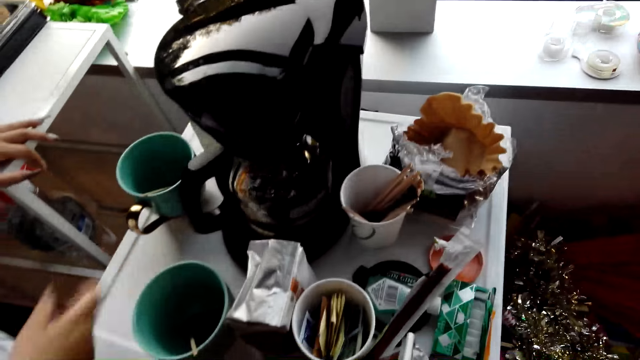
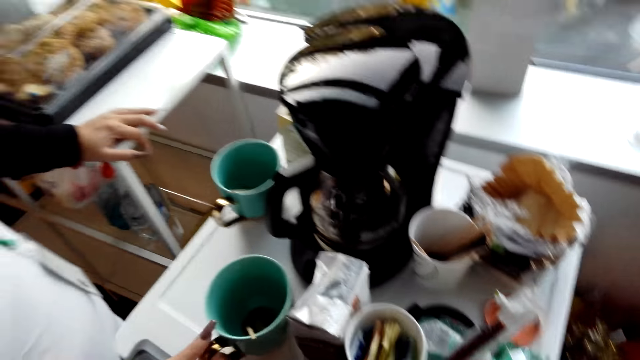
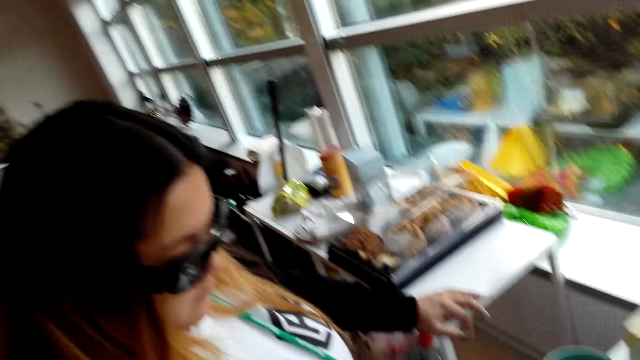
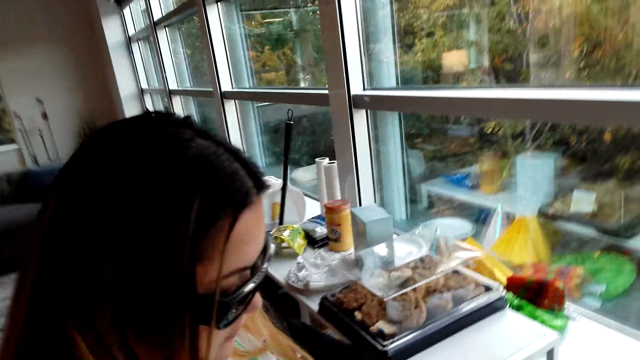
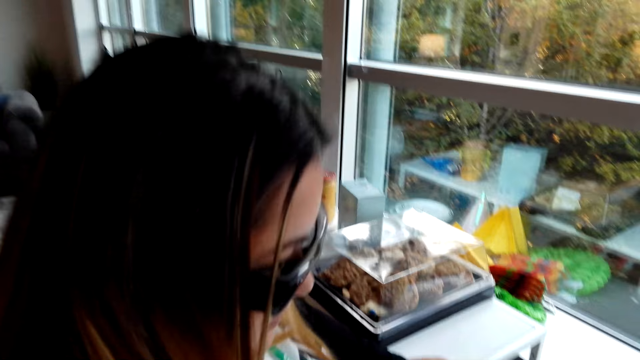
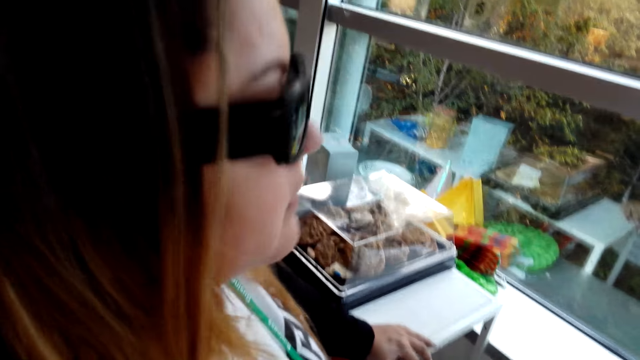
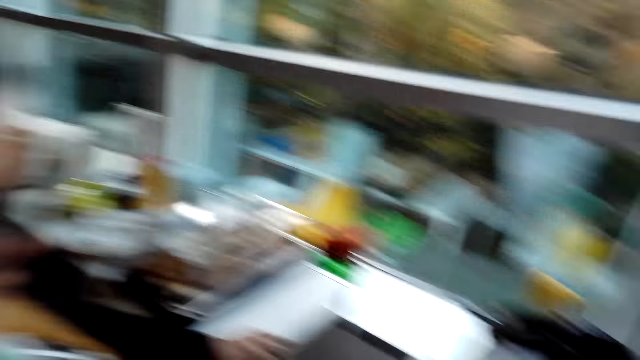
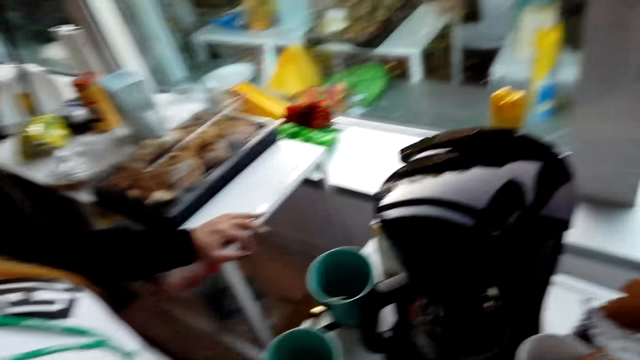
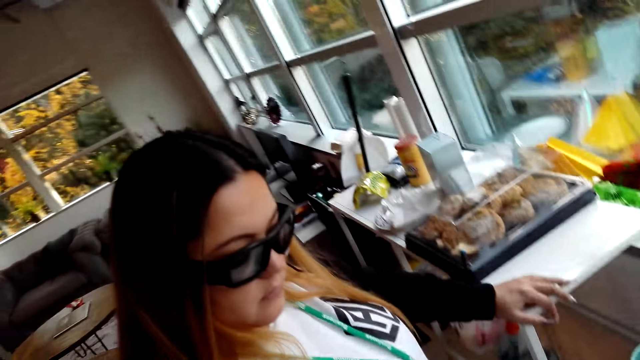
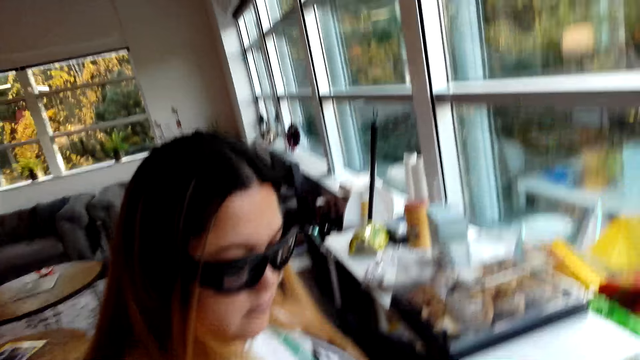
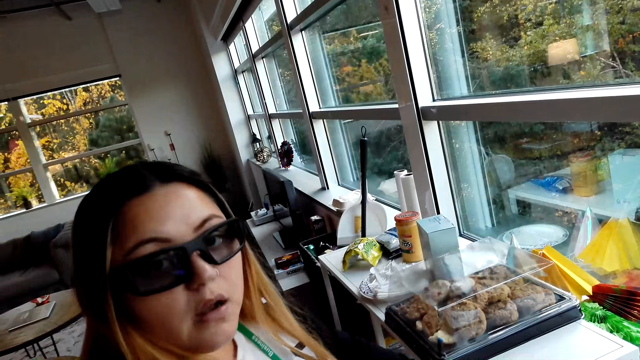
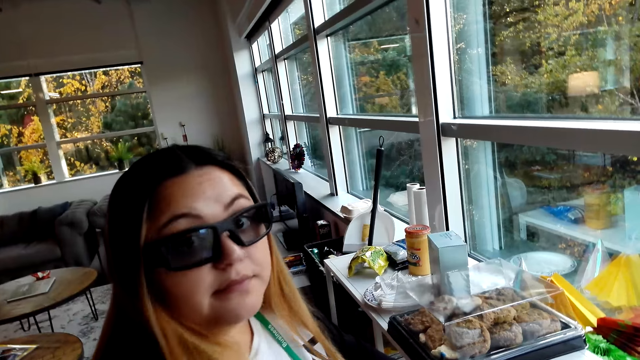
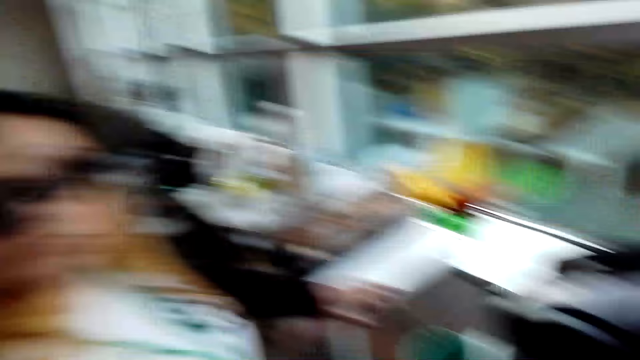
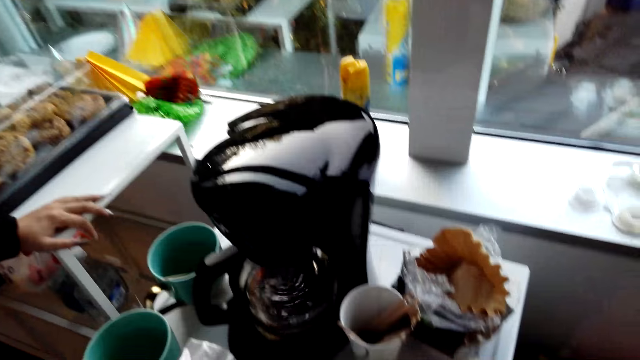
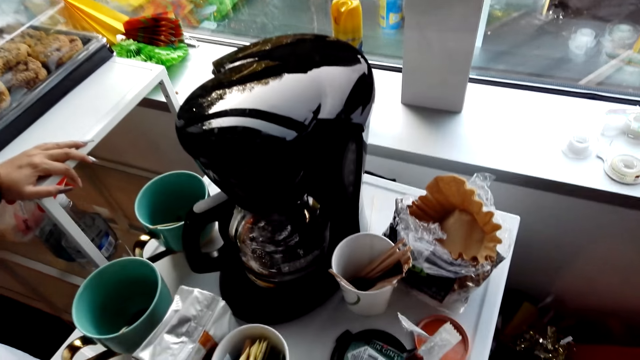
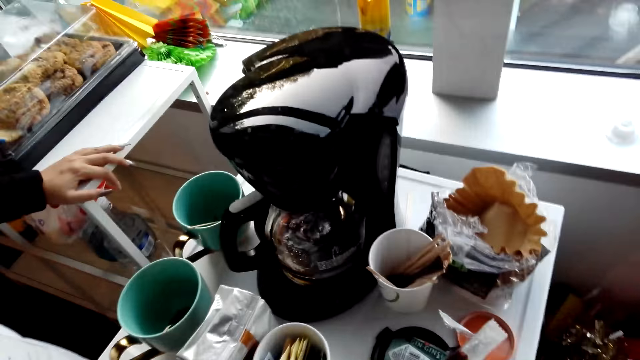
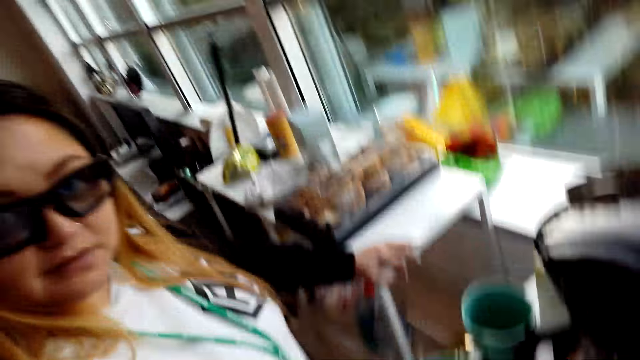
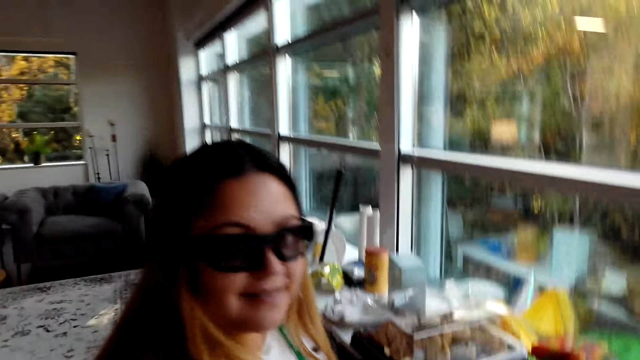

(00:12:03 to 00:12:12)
A woman moves a cup. The camera wearer talks to the woman. They interact with the woman.

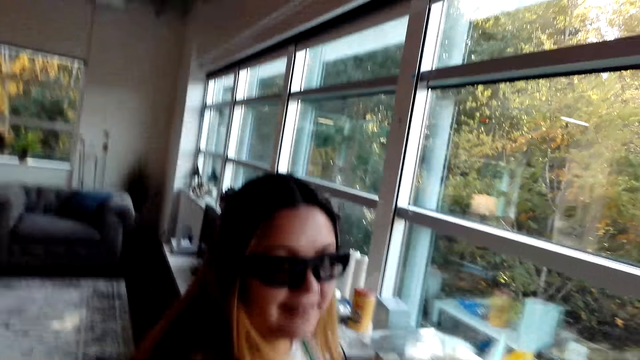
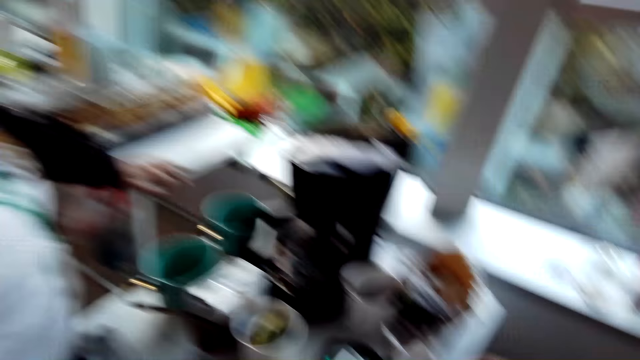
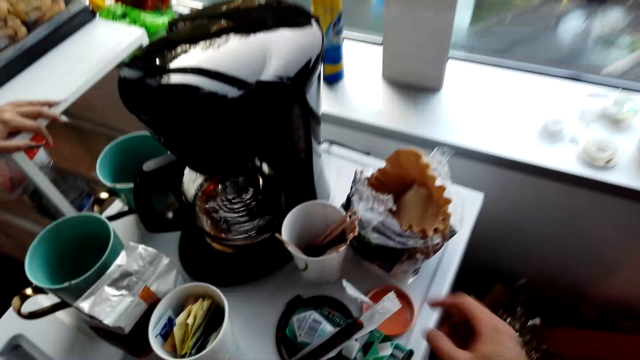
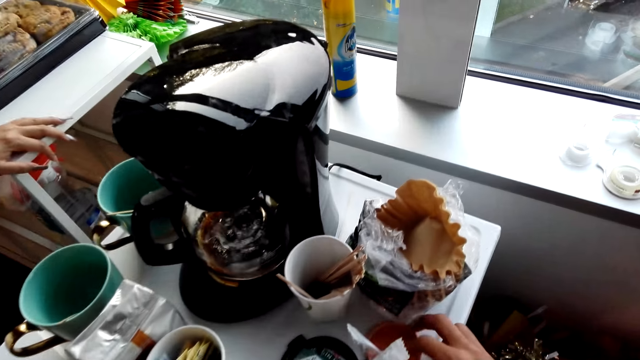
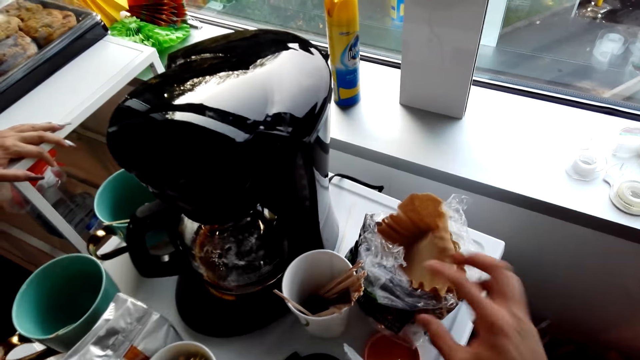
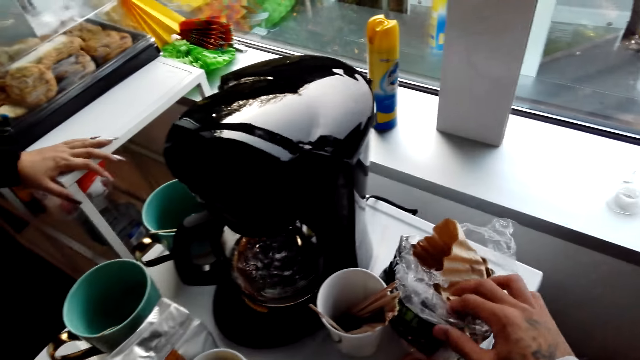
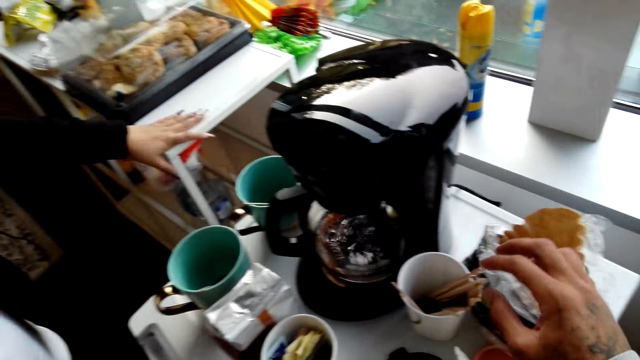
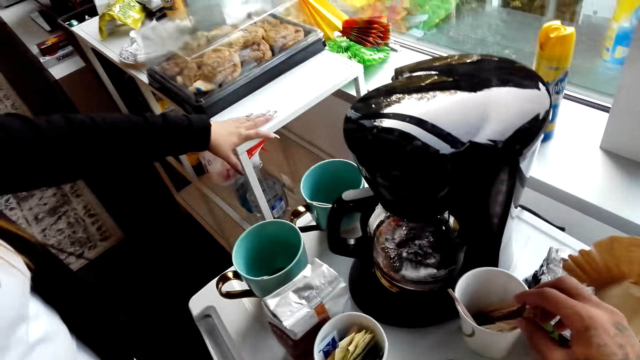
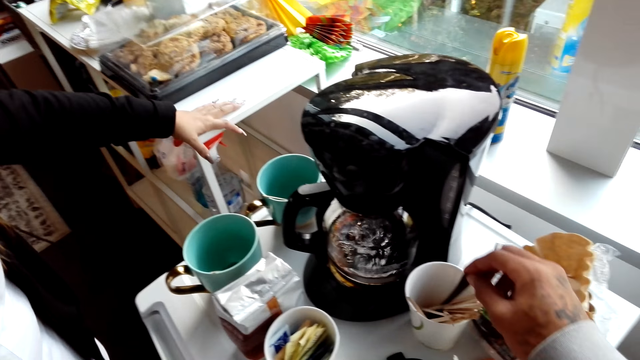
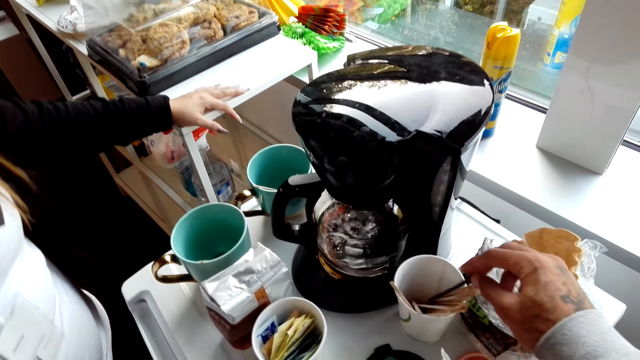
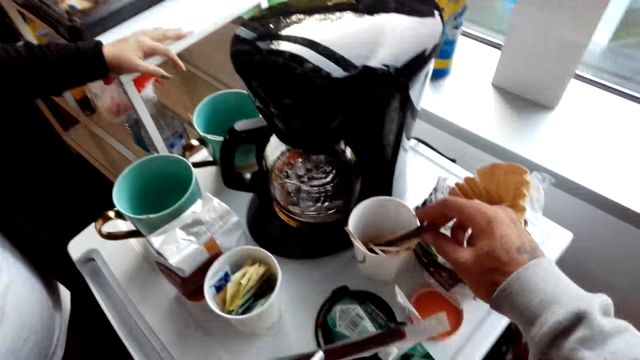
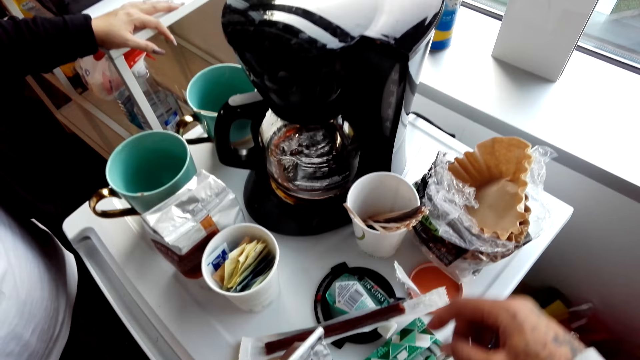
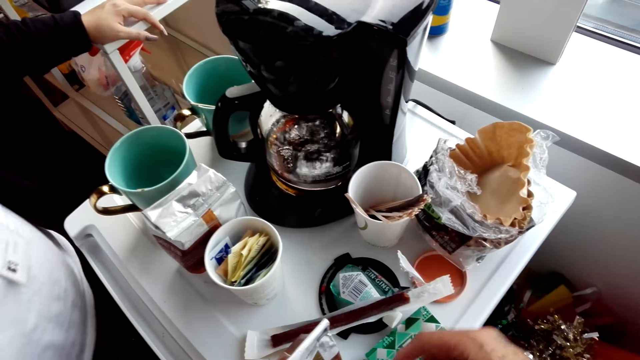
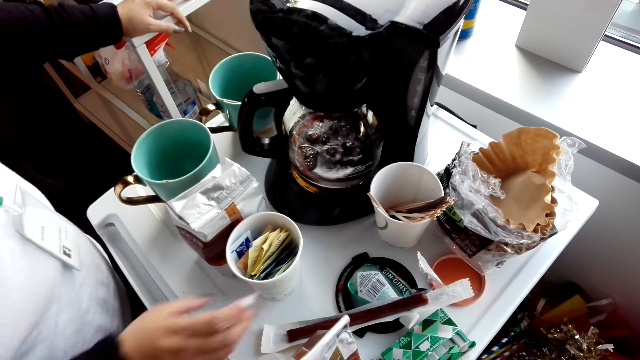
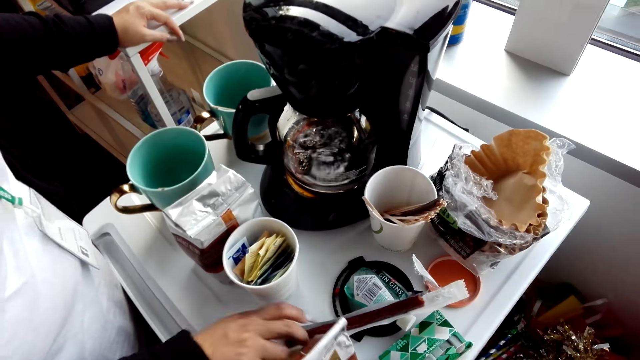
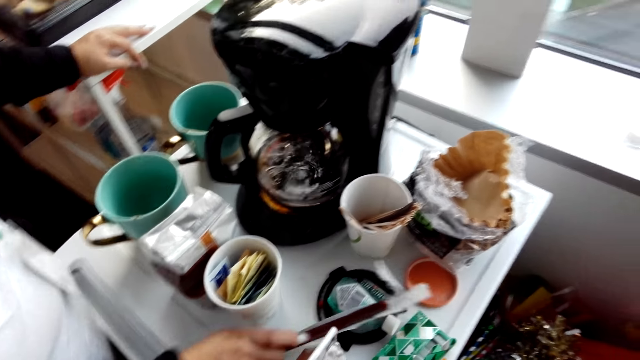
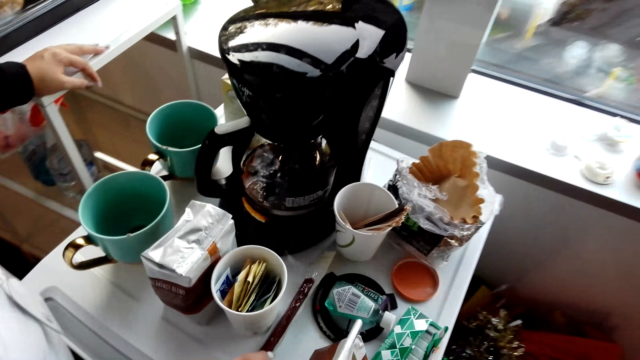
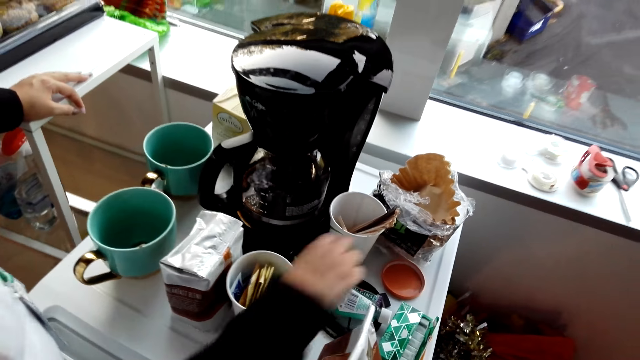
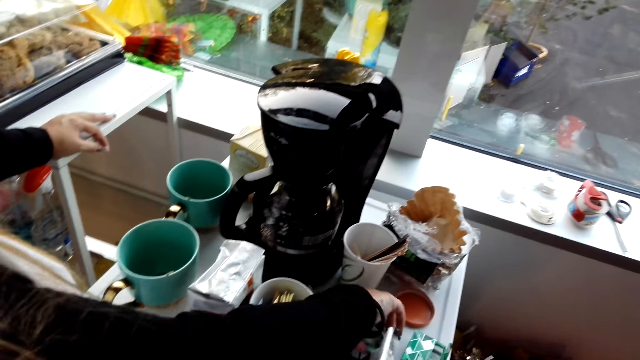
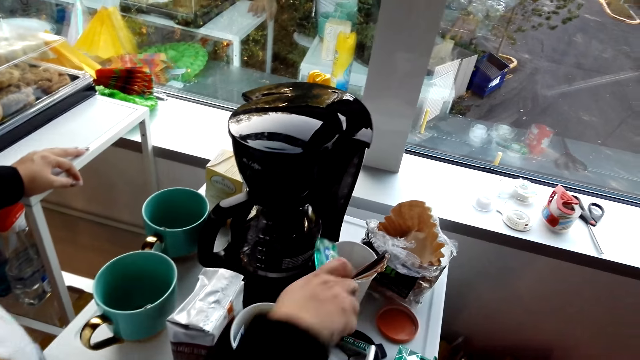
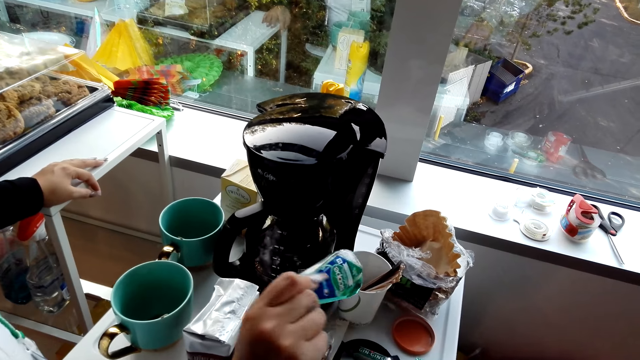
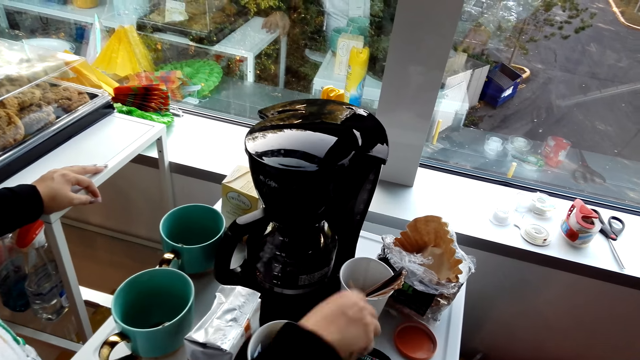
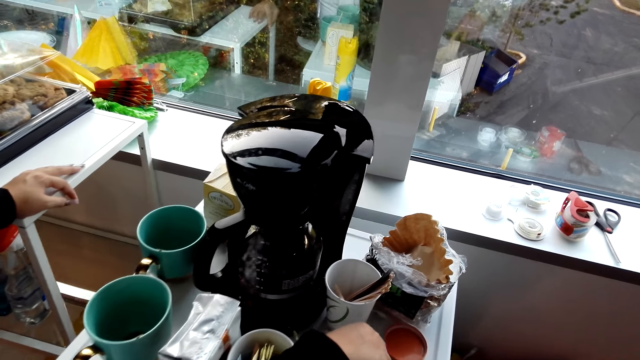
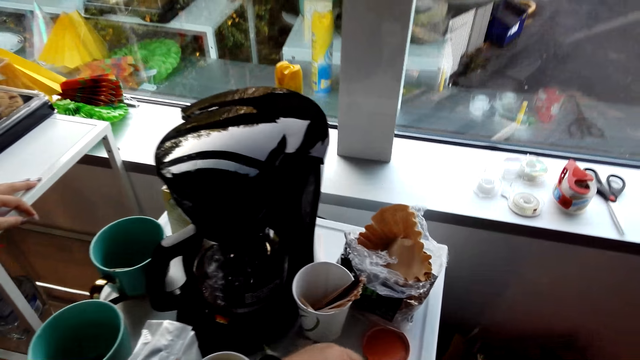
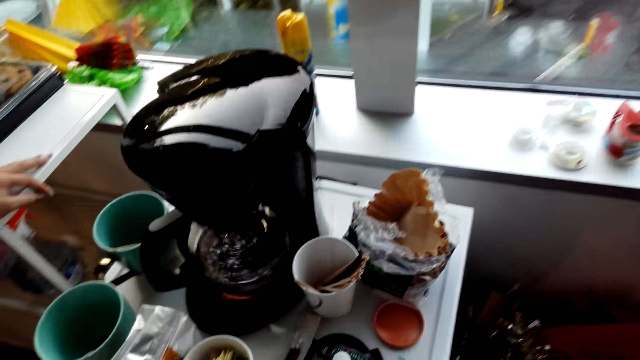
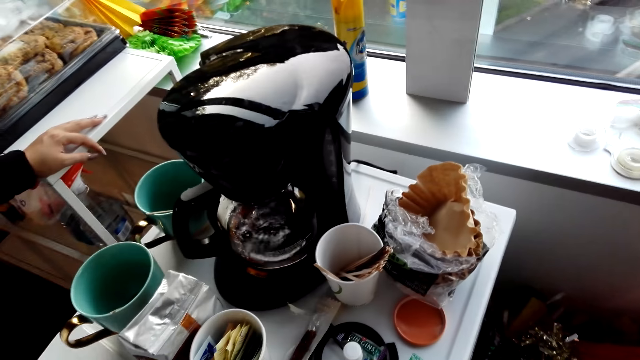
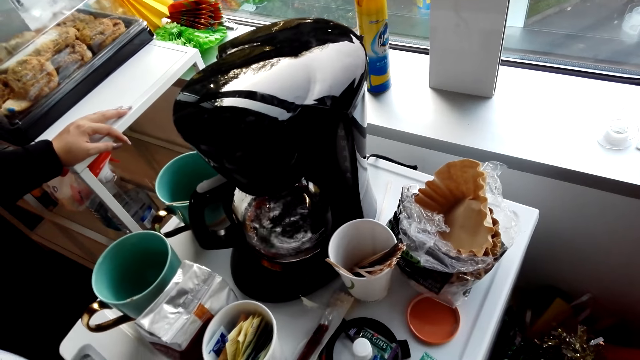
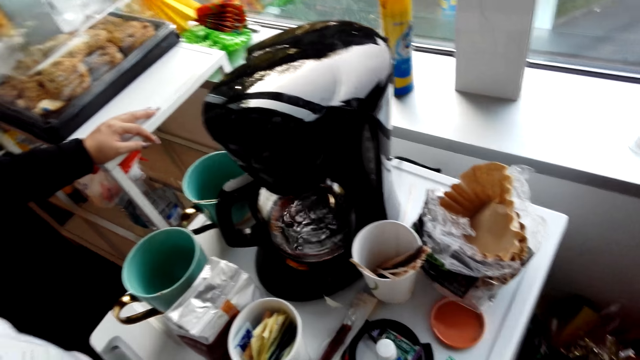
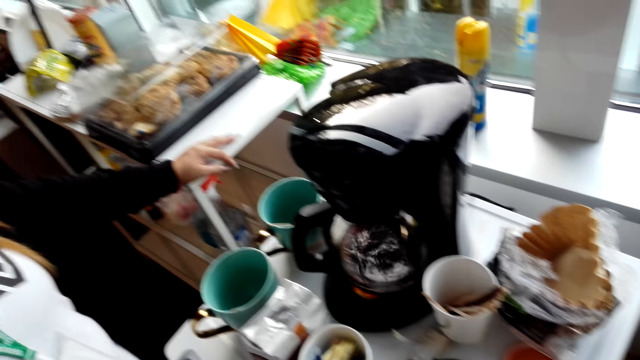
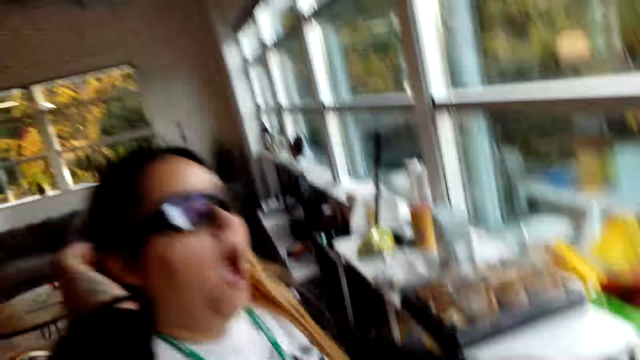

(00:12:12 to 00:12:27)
The camera wearer touches the filter paper. He touches the stir sticks with his right hand. He picks up a spoon. A lady moves something on the table. The lady takes a chocolate. The lady takes a chewing gum and puts the chewing gum on the fridge.
